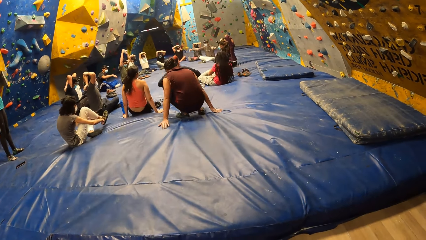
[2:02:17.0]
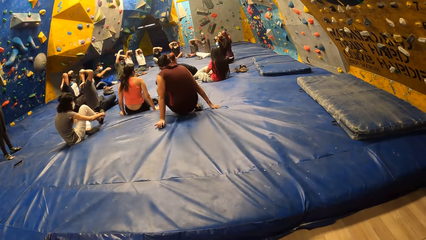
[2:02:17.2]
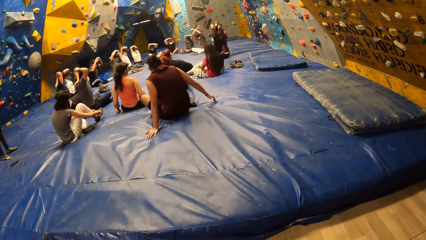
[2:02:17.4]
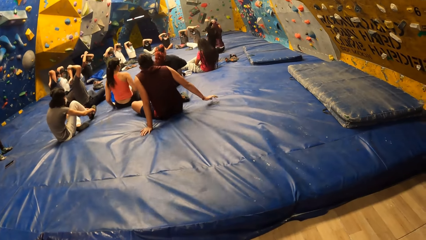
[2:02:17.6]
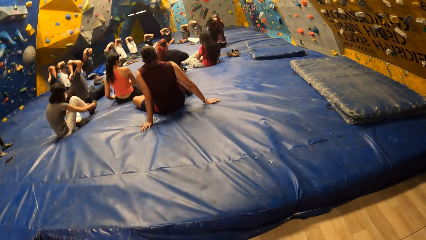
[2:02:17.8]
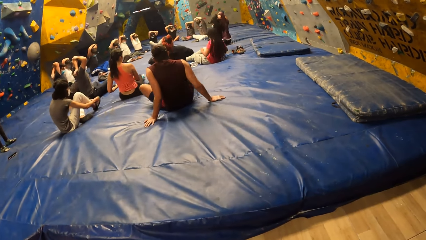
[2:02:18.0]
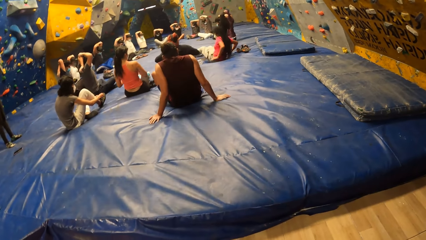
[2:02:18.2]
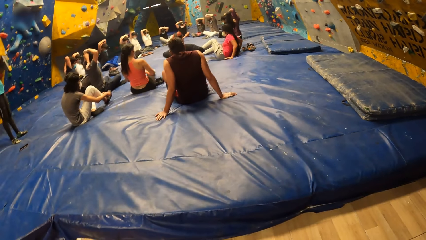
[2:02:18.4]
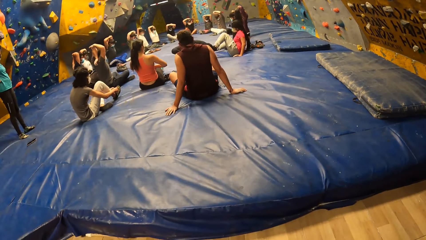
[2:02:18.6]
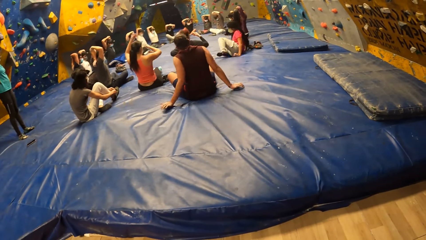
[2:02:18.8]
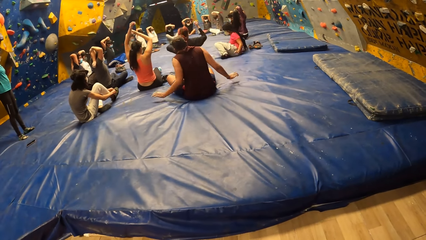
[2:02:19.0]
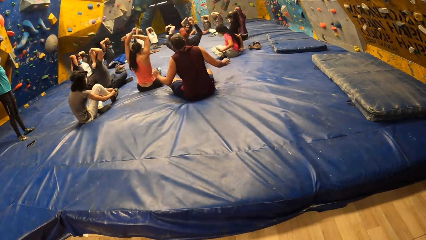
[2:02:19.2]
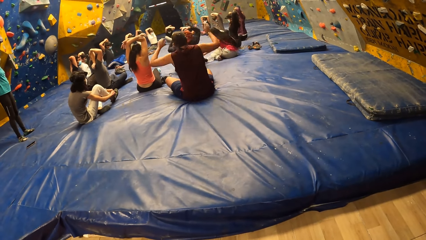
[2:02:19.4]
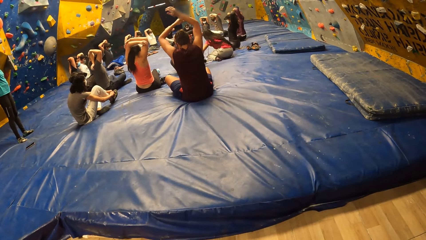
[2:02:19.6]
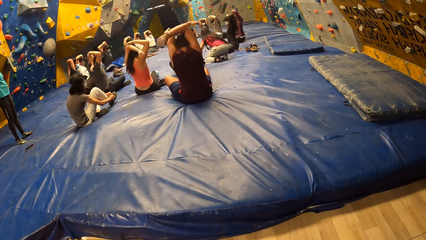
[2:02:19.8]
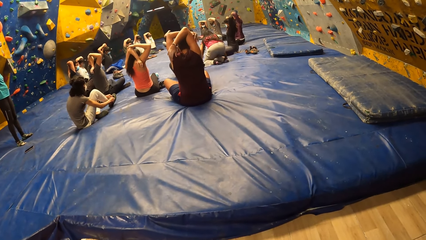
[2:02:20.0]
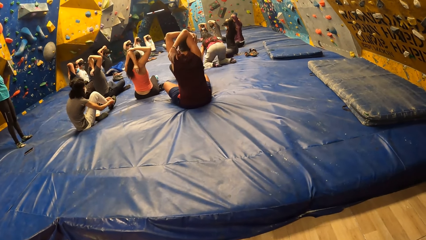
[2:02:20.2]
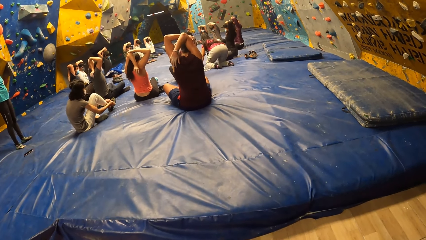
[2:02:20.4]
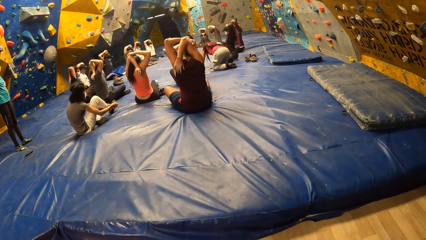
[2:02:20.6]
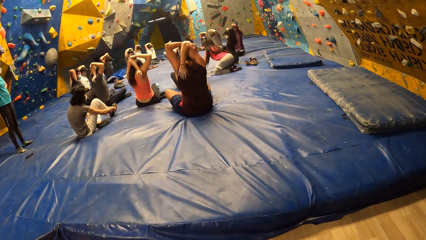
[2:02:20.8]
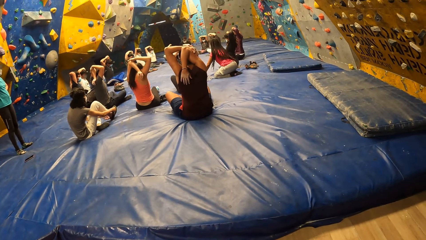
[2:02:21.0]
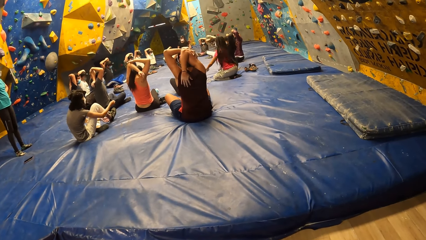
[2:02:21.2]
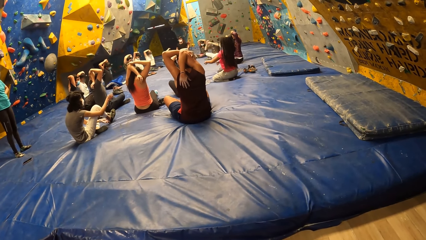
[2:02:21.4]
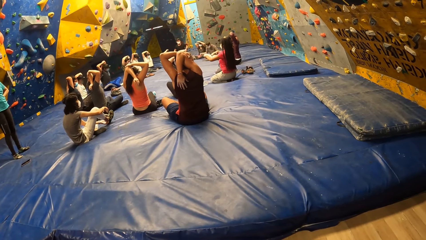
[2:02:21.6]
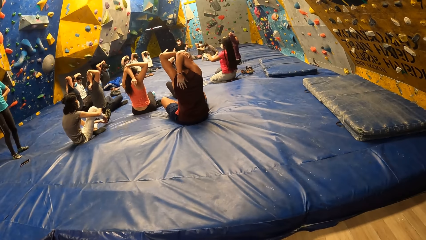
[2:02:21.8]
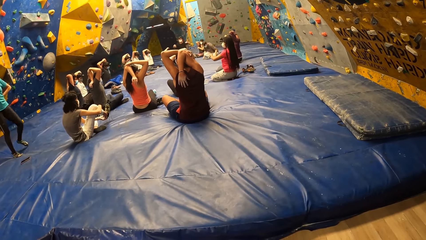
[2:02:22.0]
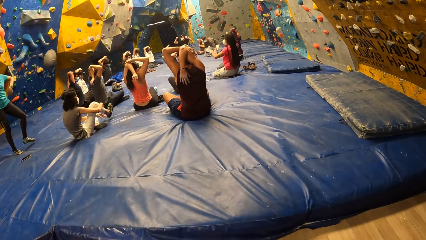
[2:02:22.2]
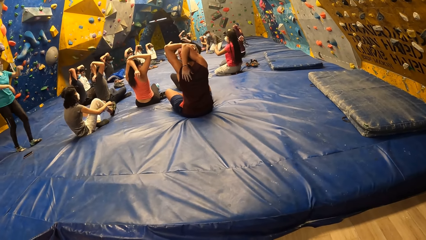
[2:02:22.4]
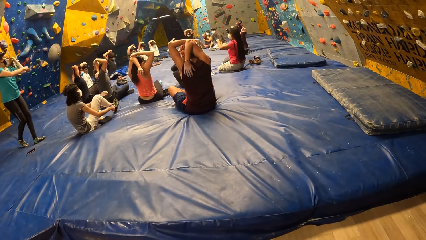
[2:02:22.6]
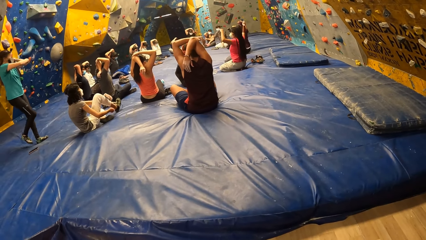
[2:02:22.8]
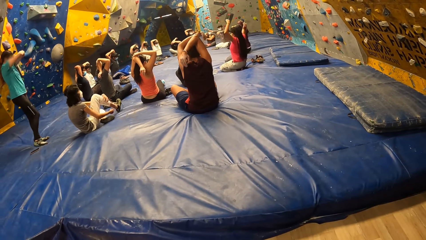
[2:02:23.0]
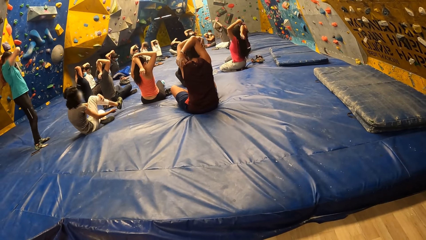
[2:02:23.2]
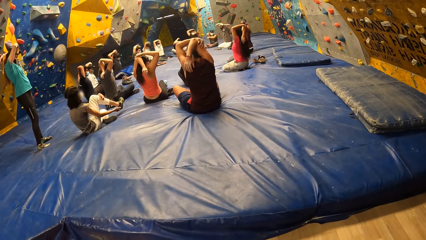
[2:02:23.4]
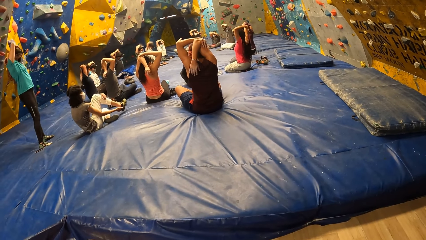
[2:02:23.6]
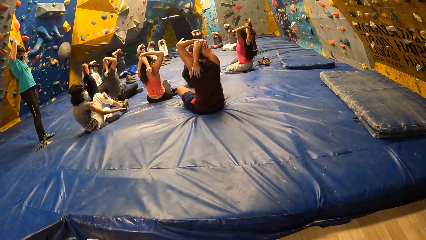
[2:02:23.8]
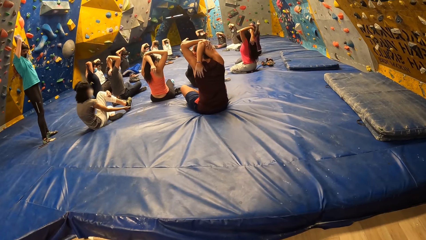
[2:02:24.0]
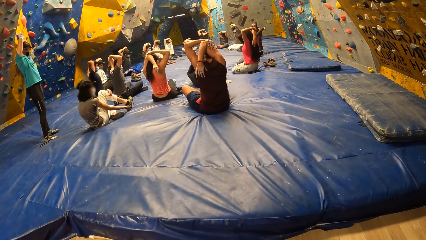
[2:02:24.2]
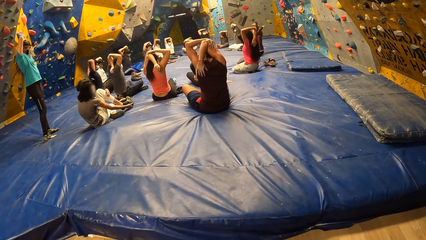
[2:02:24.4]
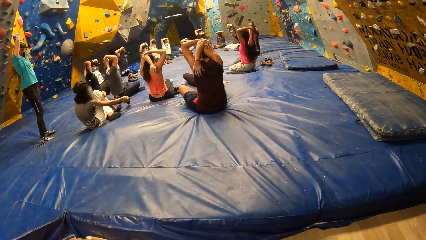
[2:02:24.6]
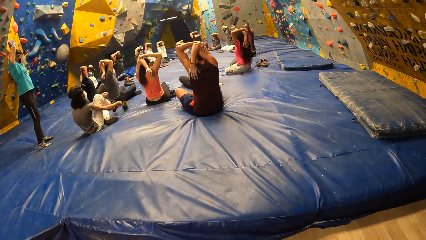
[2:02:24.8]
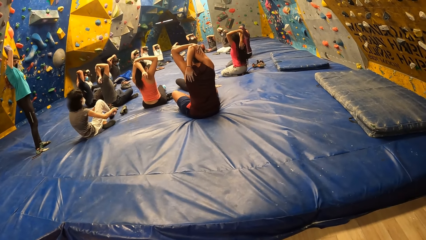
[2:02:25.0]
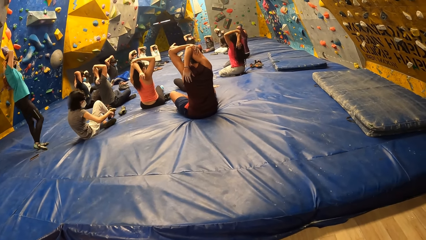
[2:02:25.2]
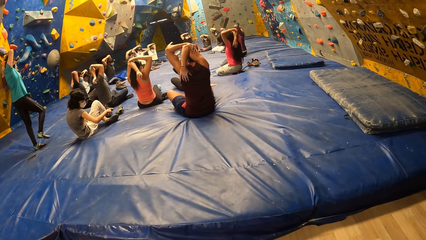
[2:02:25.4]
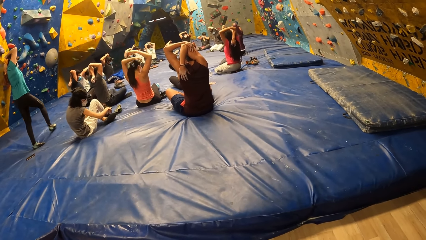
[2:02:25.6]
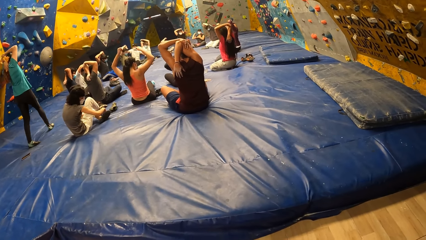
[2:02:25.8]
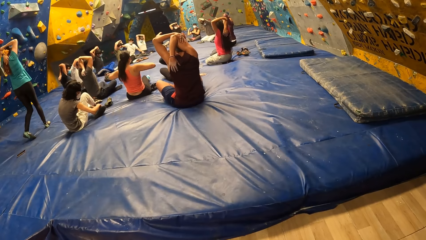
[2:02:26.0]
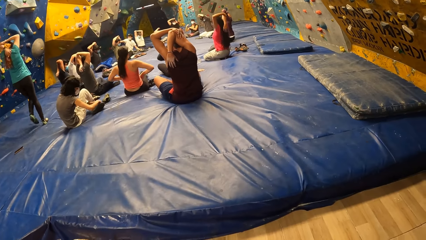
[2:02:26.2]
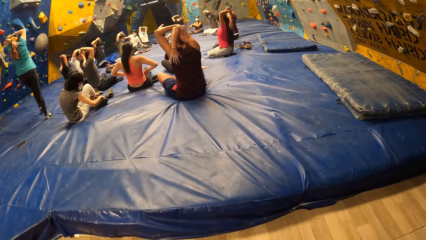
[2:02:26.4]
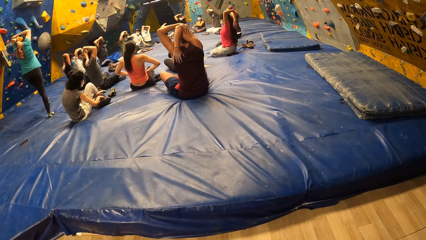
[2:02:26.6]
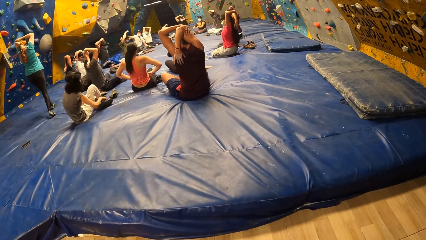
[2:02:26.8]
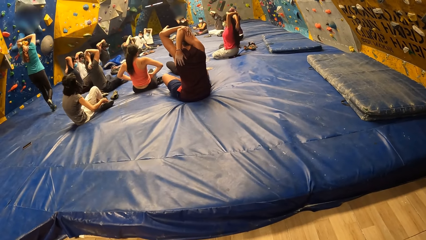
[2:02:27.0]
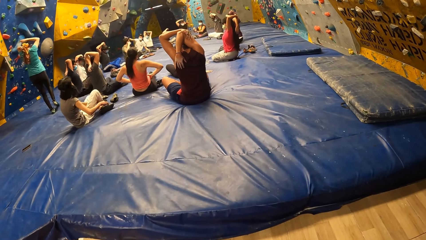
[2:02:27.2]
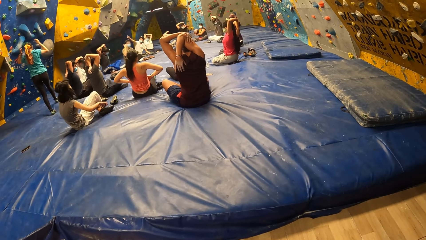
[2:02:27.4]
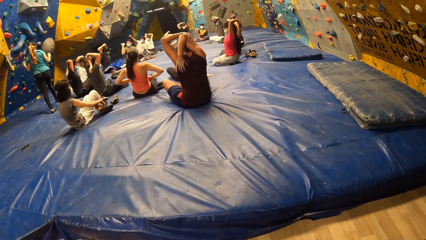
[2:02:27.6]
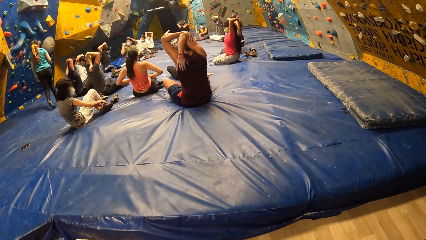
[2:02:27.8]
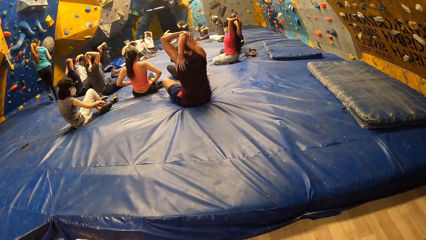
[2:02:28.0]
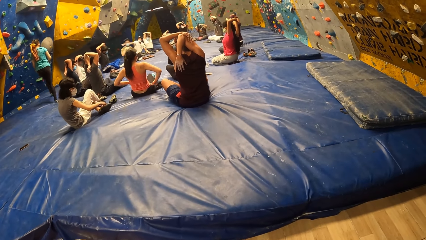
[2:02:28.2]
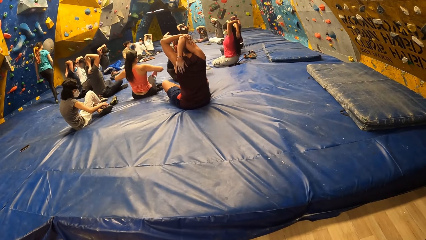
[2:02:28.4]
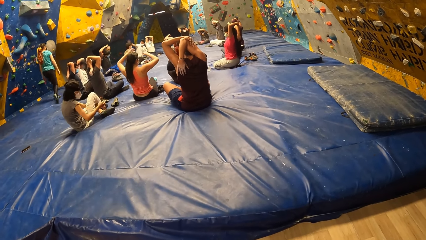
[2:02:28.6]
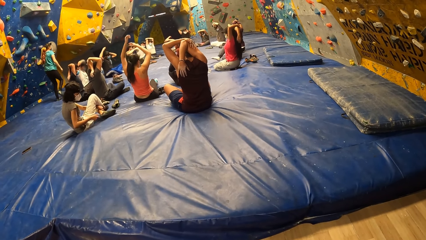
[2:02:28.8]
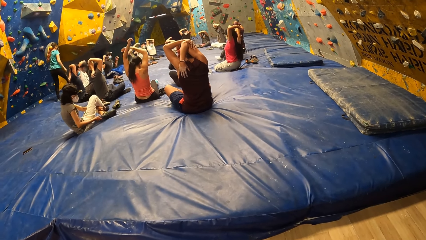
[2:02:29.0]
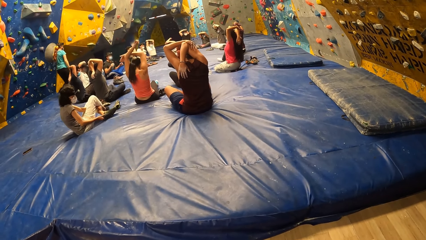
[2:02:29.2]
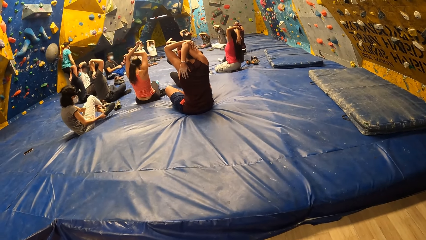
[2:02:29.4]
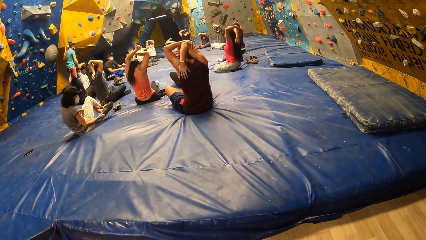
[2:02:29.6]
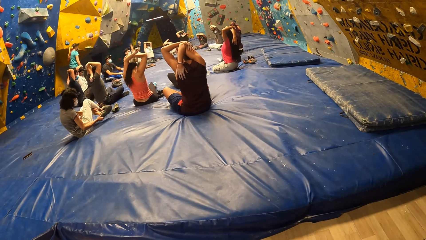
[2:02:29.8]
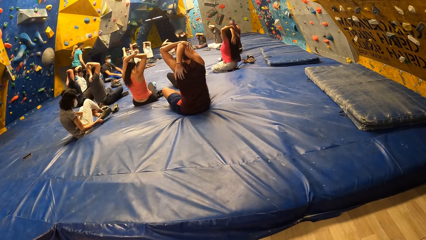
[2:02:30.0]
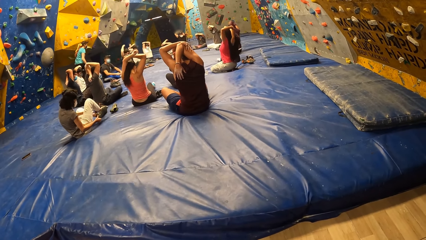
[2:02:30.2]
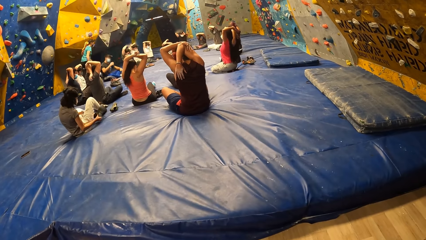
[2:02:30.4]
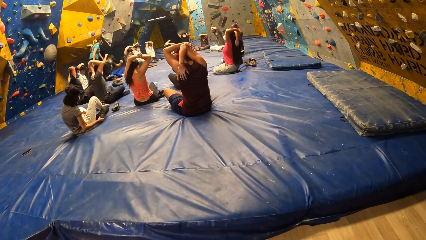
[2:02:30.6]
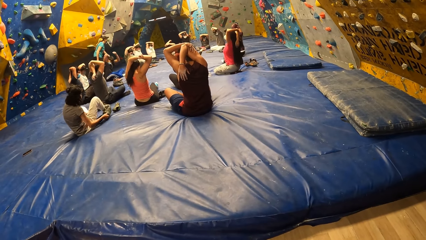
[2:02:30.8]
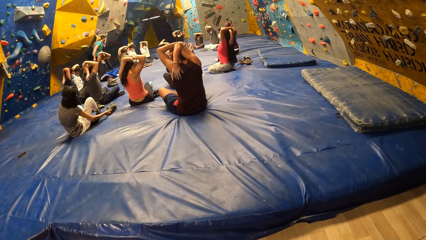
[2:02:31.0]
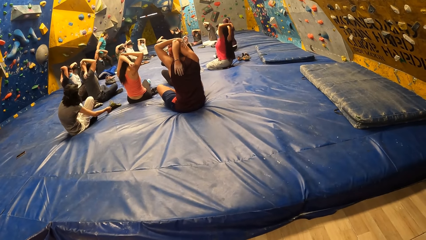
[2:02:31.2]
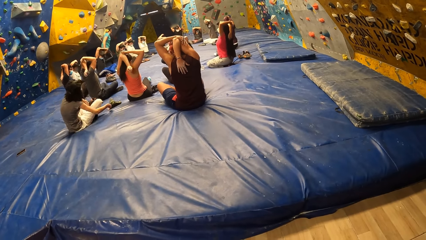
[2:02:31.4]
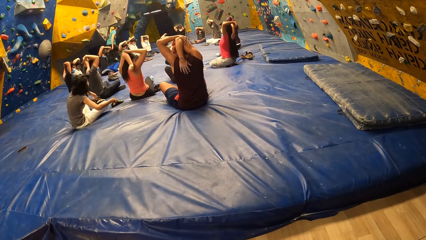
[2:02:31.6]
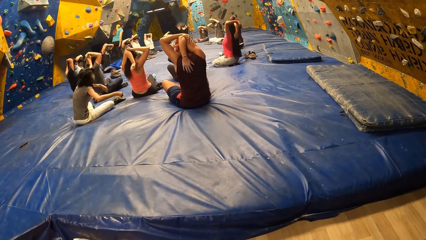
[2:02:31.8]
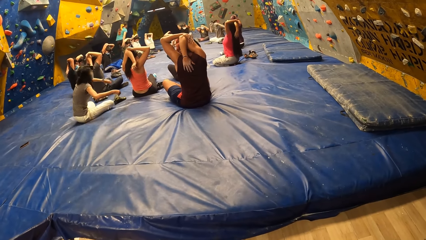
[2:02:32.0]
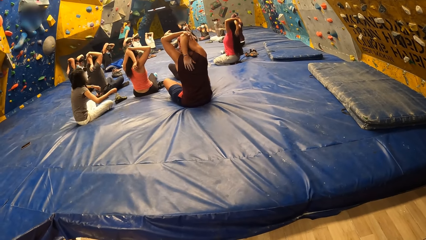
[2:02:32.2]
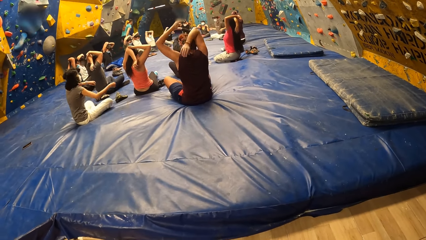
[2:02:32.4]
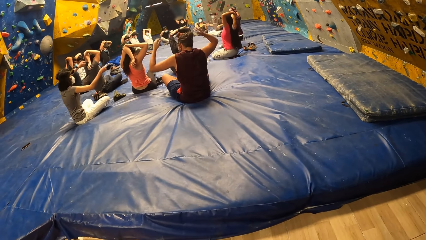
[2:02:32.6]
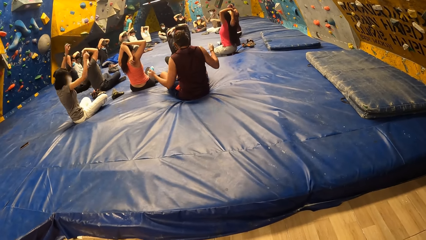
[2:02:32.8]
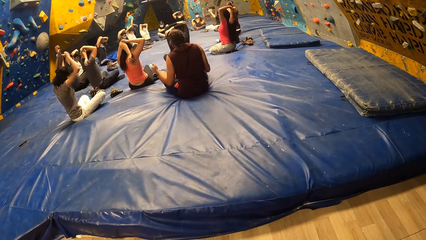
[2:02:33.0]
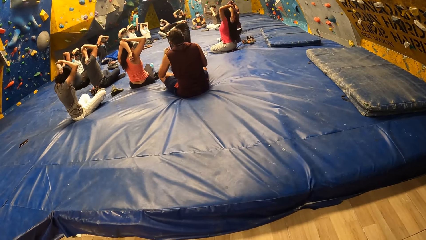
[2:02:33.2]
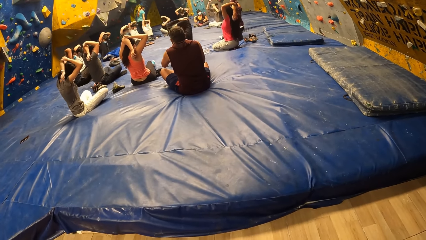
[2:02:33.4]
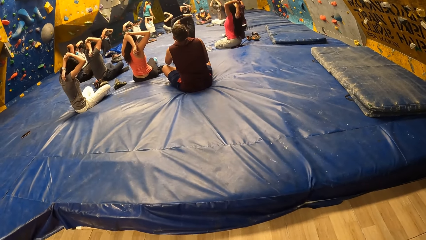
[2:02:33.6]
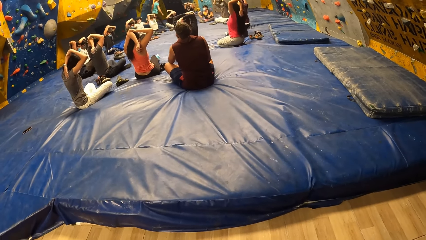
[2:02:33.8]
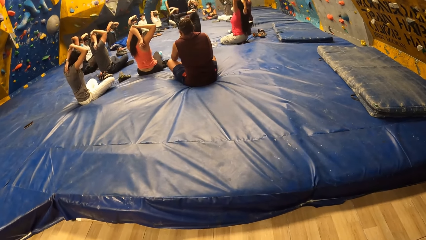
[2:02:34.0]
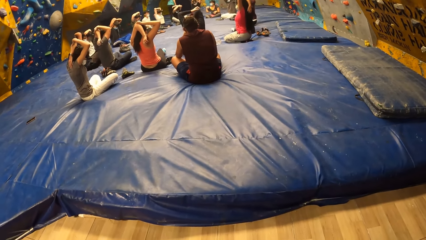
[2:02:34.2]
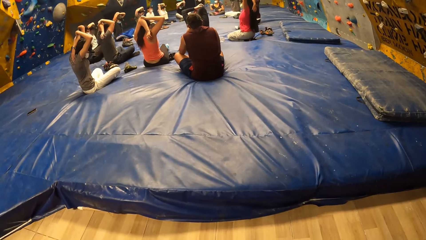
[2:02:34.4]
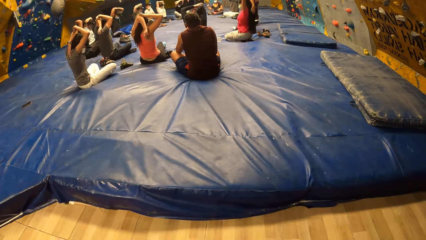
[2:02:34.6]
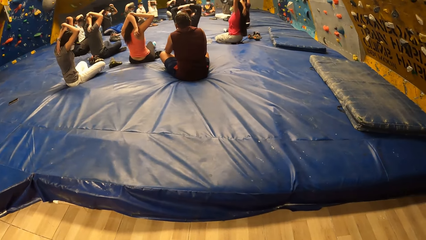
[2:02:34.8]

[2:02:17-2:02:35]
The man sits on the yoga mat. A woman loosens her shoe lace. The camera wearer stares at people's activities. Another woman exercises her body alongside the group of people. The first woman puts off her footwear. The other woman walks towards the group of people.
